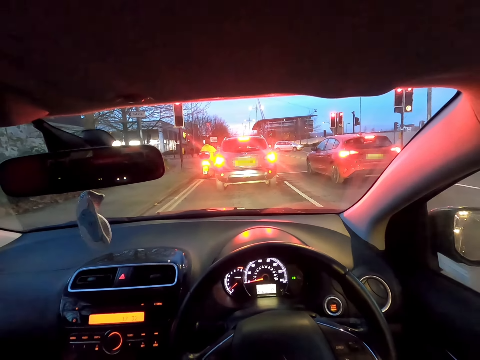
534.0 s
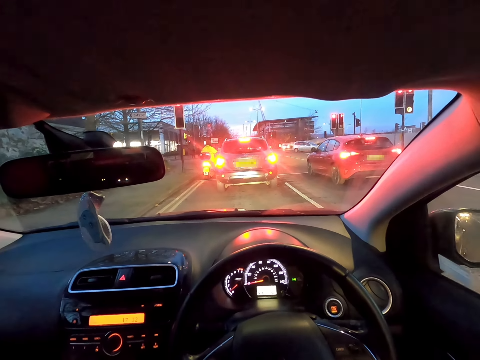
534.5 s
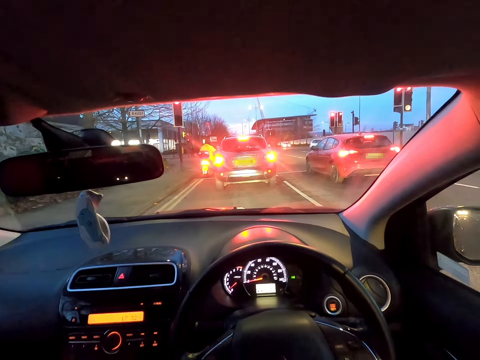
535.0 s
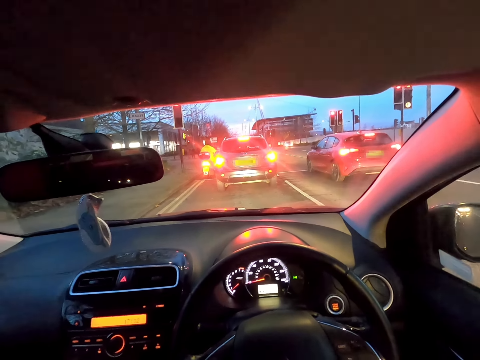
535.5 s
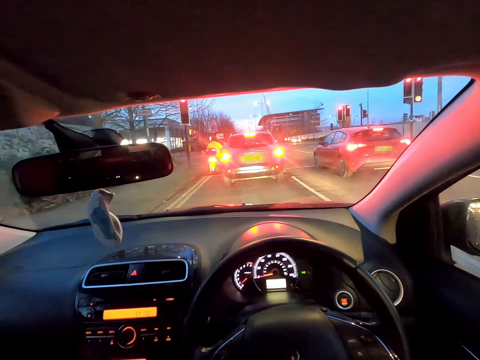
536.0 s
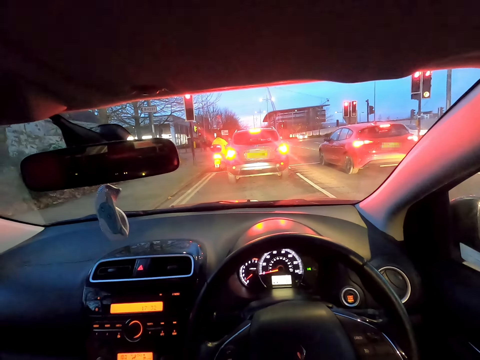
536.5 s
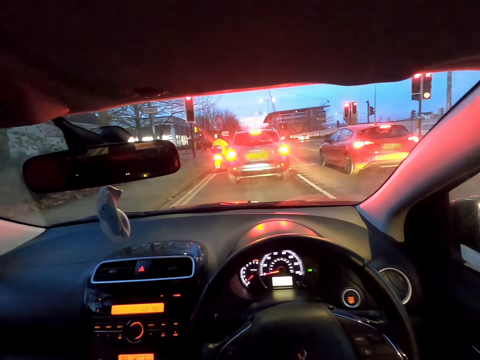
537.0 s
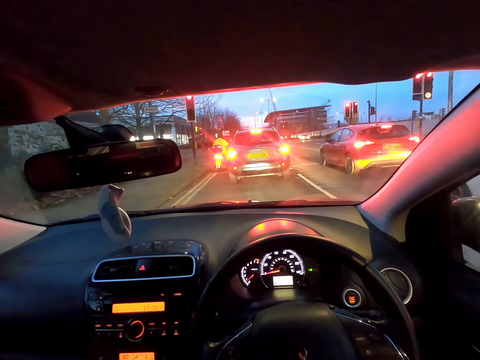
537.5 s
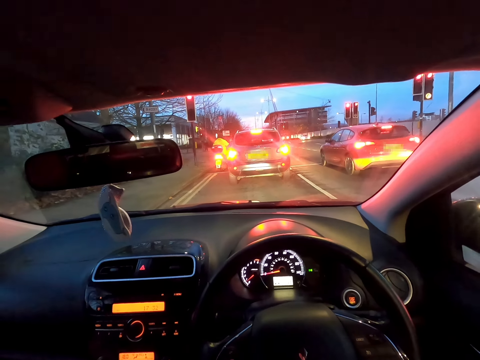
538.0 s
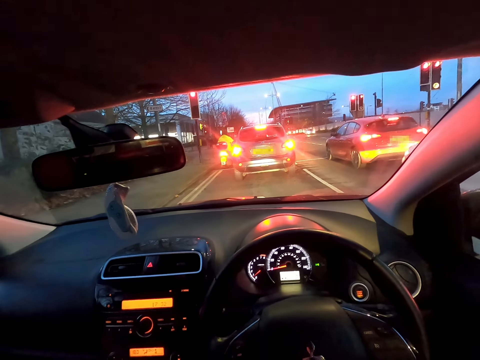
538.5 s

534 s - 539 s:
The camera wearer stops a car in traffic.

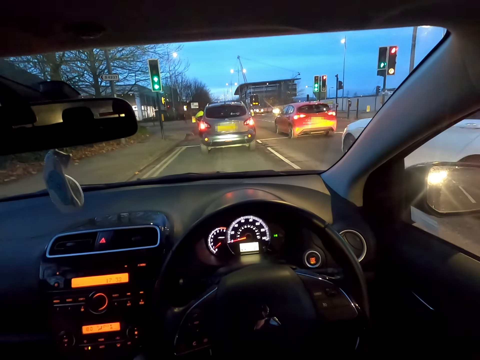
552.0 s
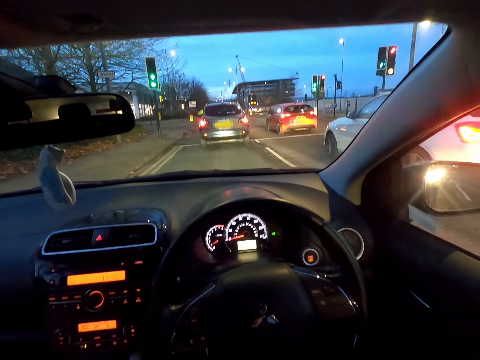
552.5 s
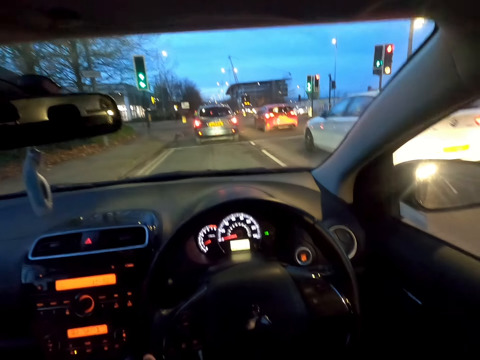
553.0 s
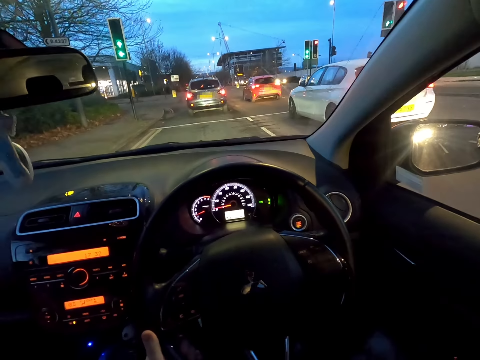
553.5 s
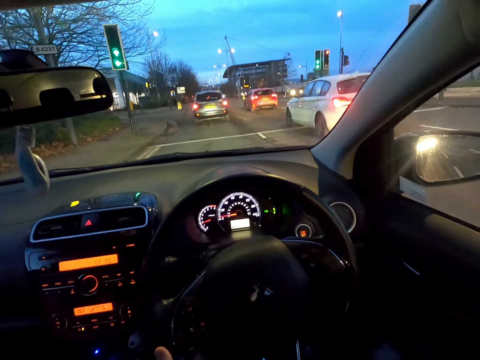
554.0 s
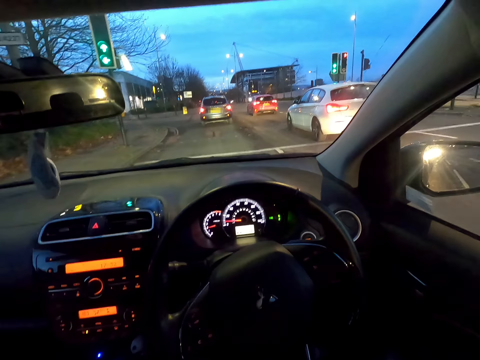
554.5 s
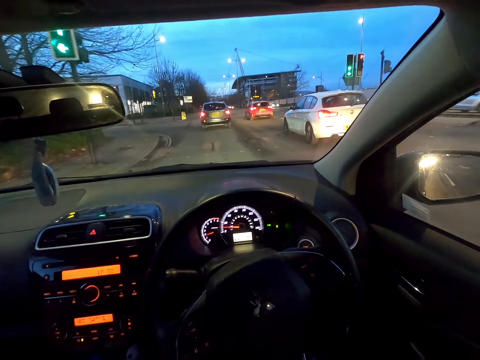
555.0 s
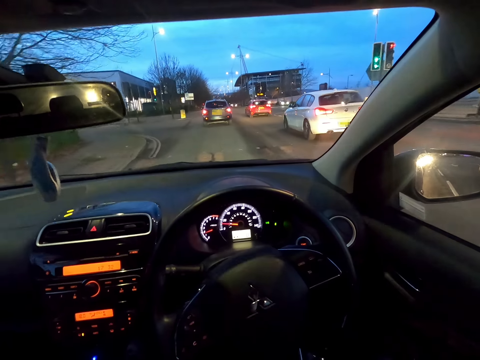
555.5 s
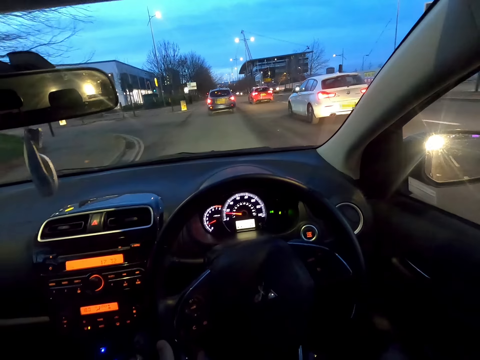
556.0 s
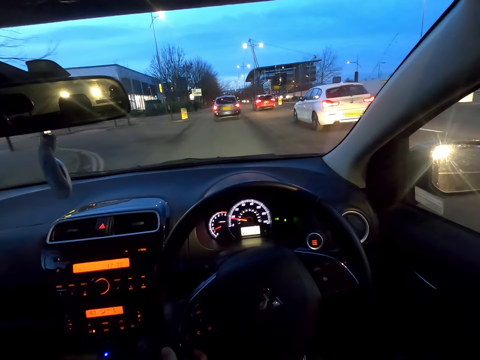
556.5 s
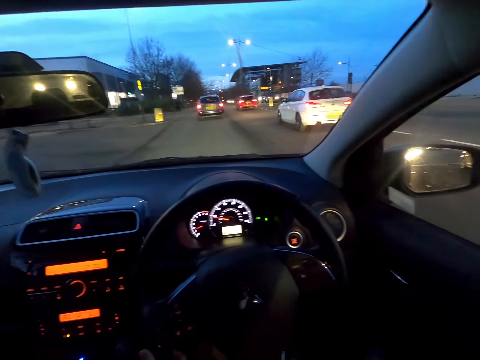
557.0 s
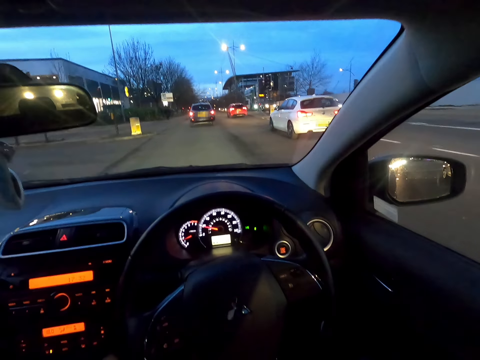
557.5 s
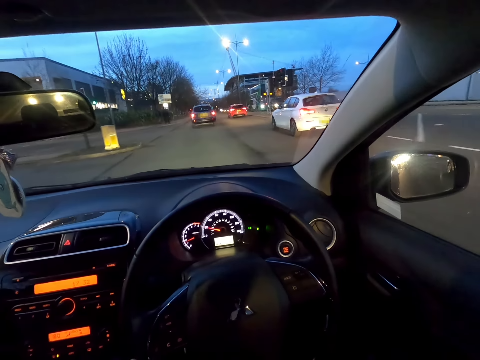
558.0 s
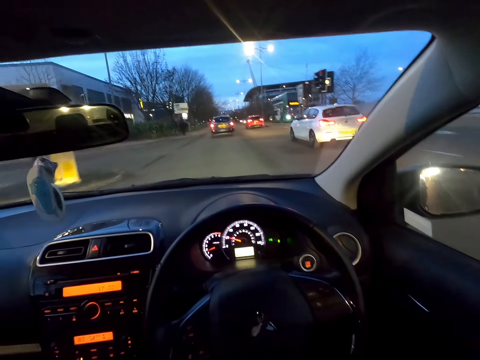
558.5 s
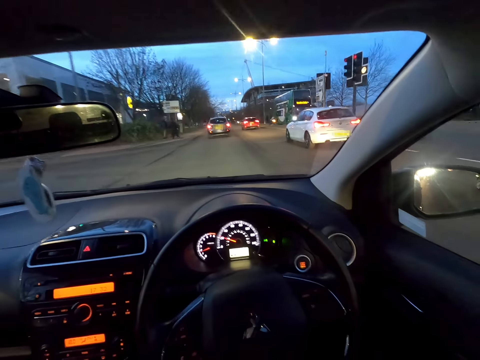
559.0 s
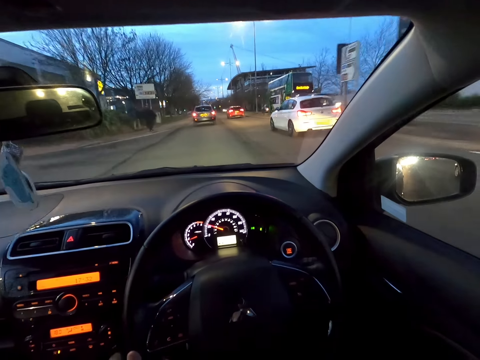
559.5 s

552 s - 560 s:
The camera wearer turns the steering wheel with her left hand. She drives along the road.

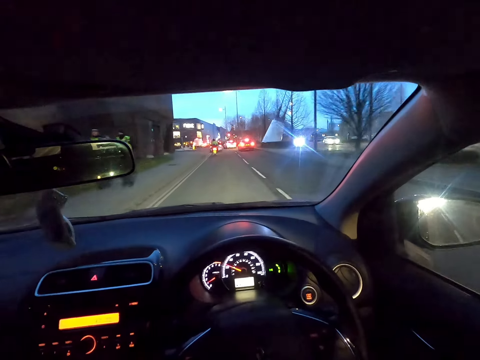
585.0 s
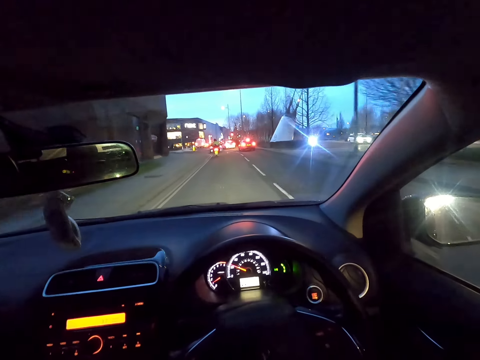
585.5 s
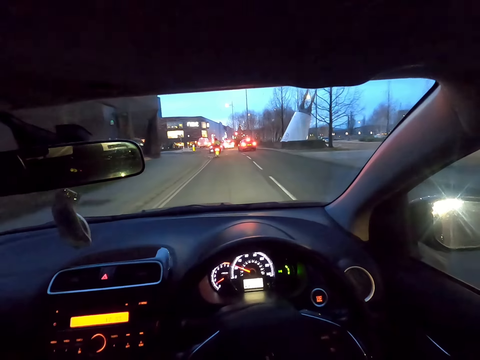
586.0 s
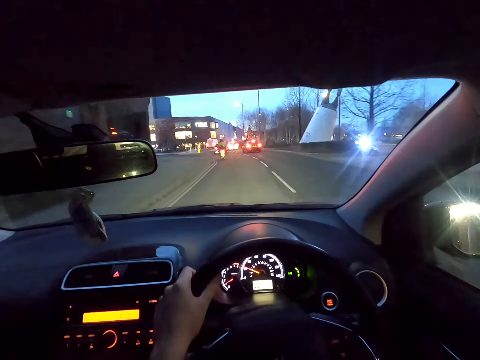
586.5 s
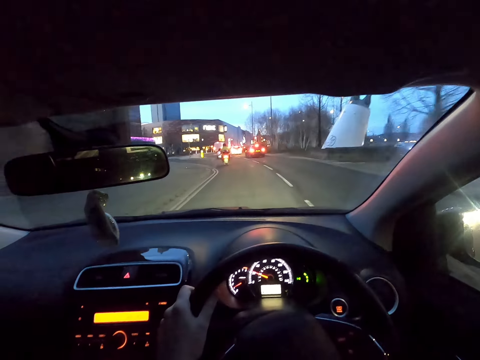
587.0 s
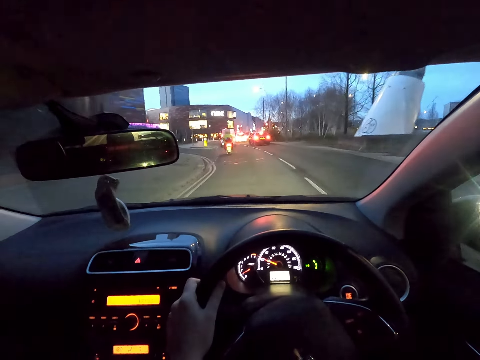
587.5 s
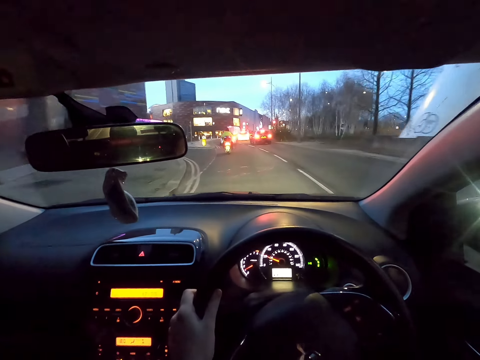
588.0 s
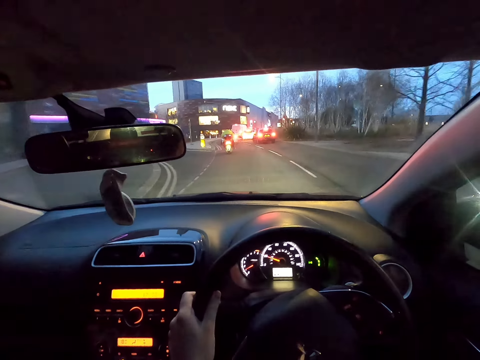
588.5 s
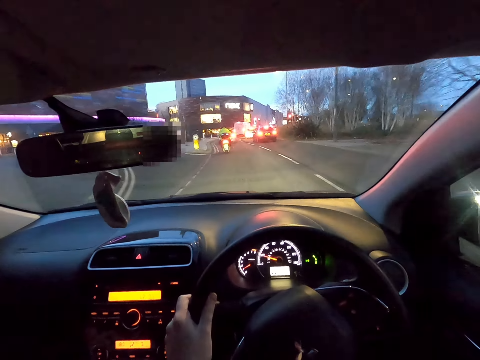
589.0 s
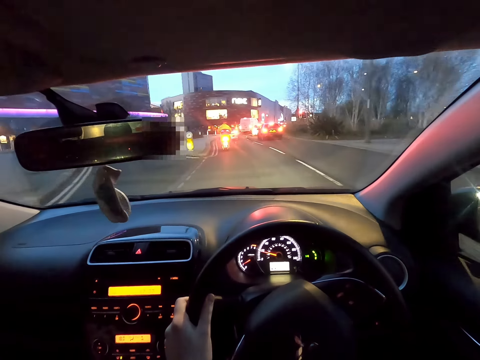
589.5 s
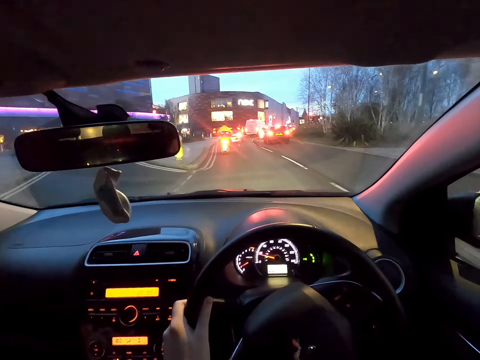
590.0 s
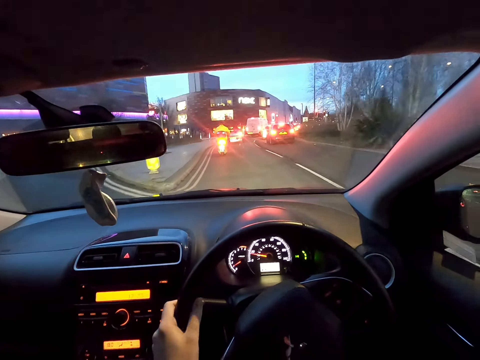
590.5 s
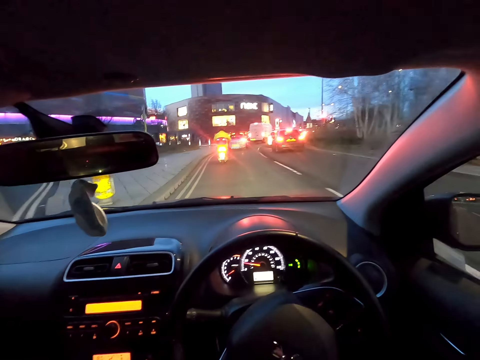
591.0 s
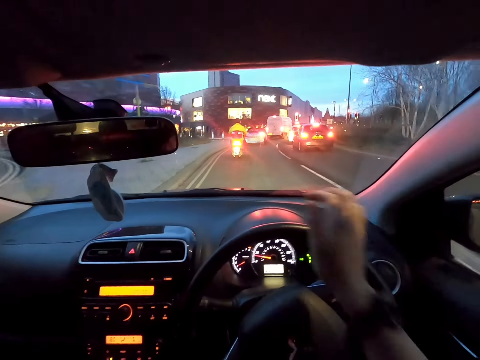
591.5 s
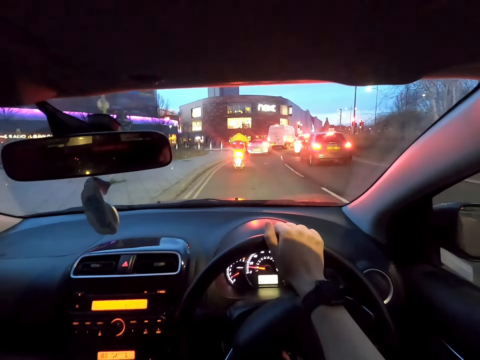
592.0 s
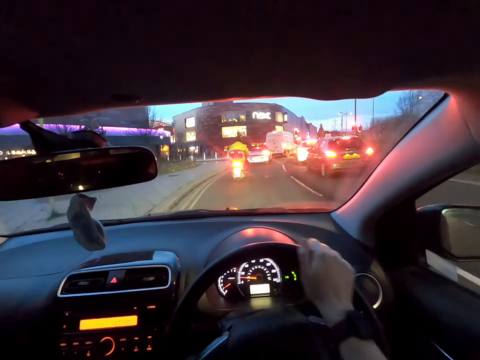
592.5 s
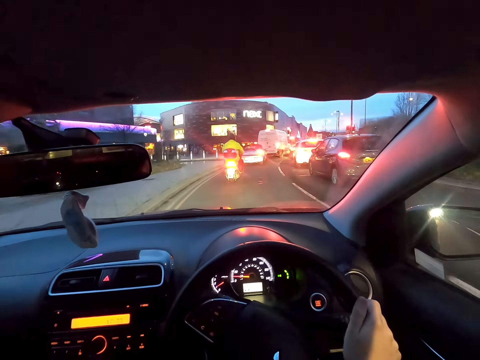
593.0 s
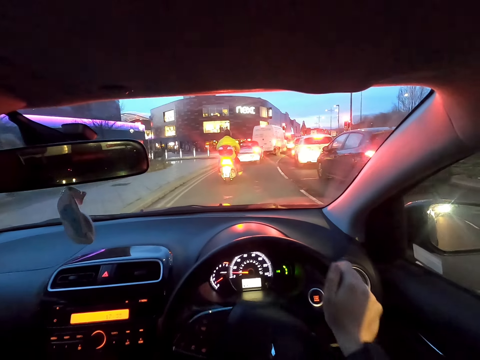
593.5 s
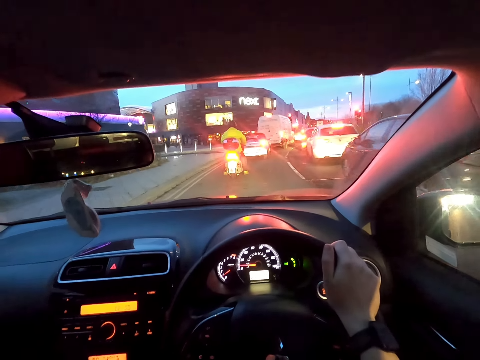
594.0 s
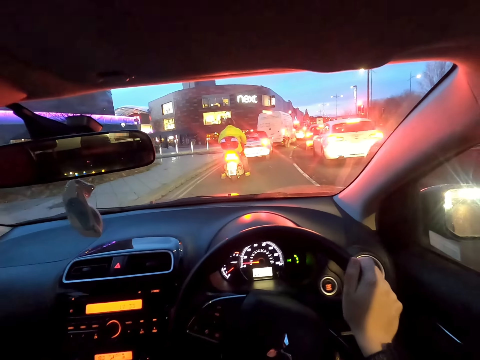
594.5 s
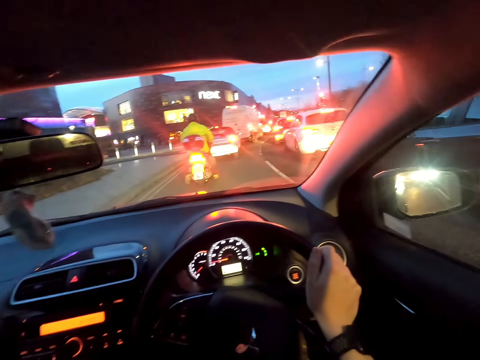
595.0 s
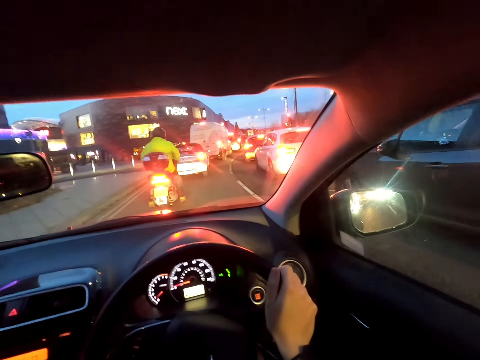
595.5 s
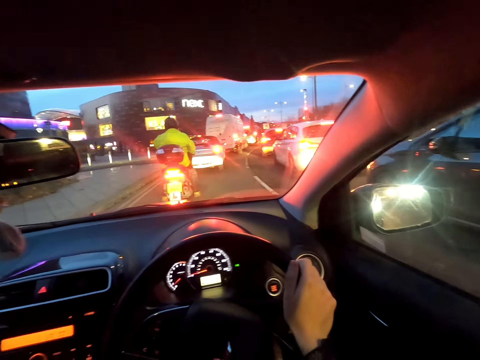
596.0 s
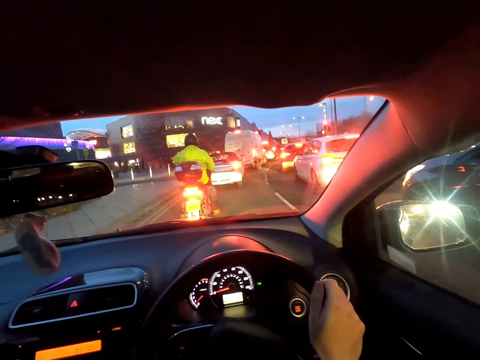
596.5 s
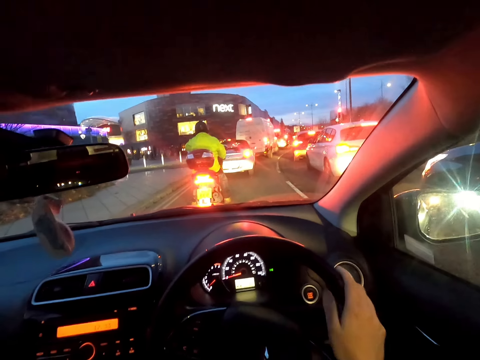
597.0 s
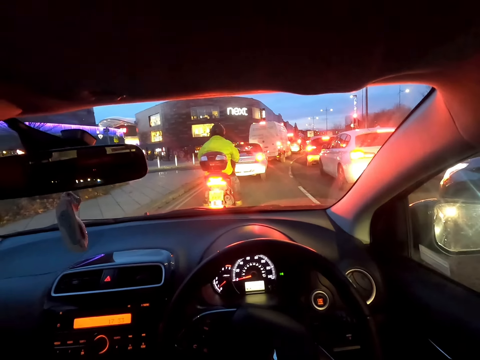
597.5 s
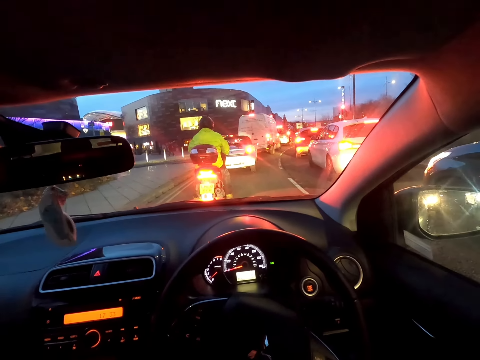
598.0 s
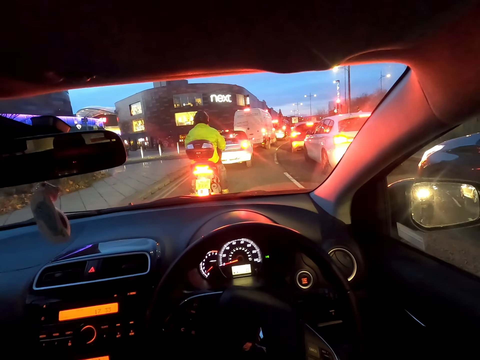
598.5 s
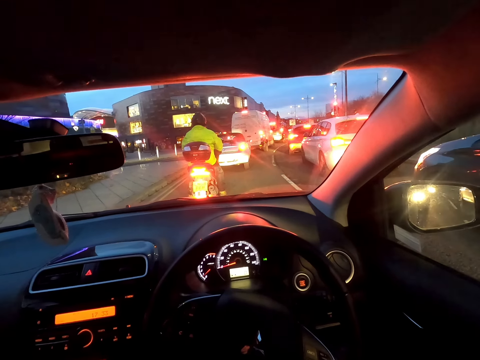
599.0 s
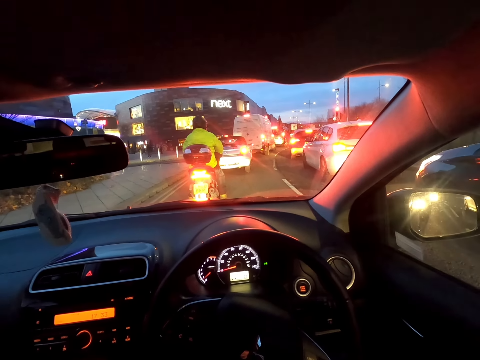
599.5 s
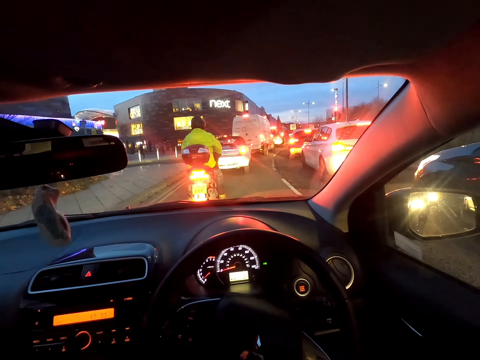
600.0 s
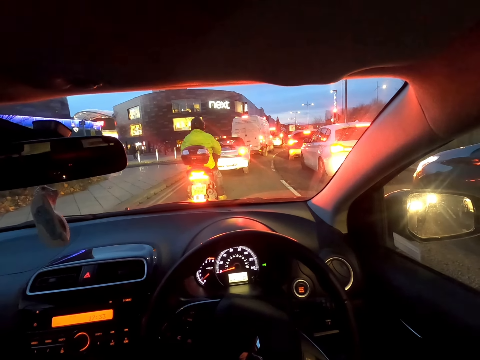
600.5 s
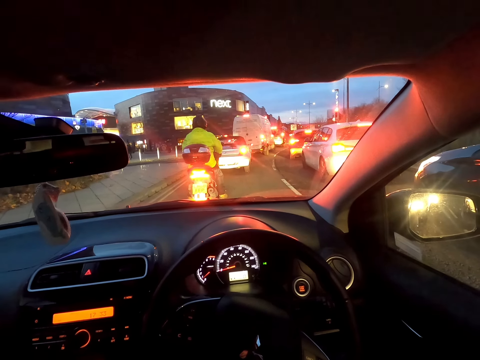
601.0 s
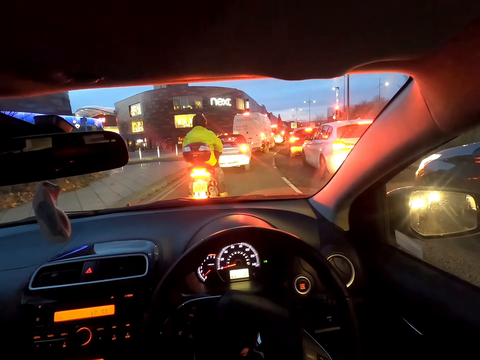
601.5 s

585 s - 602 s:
The camera wearer puts his left hand on the steering. He stops the car.
